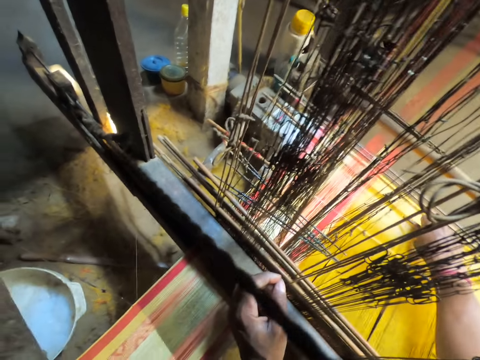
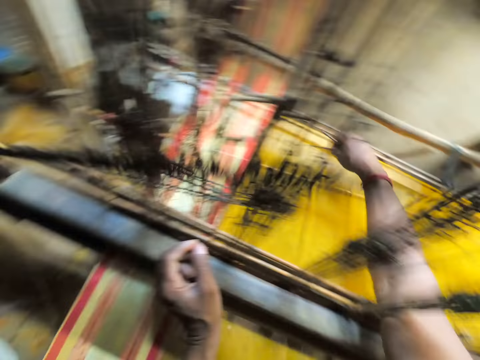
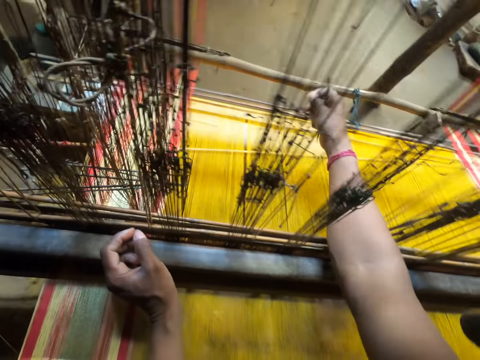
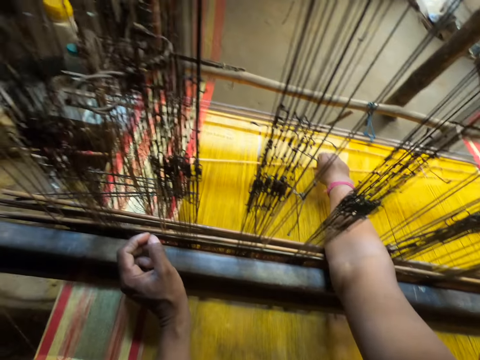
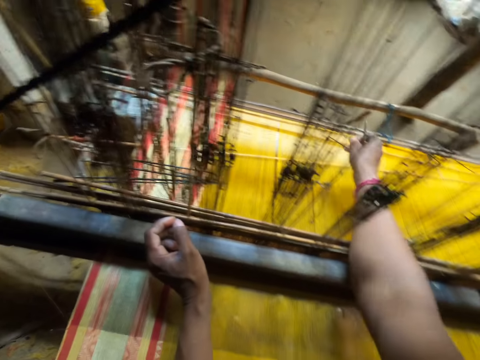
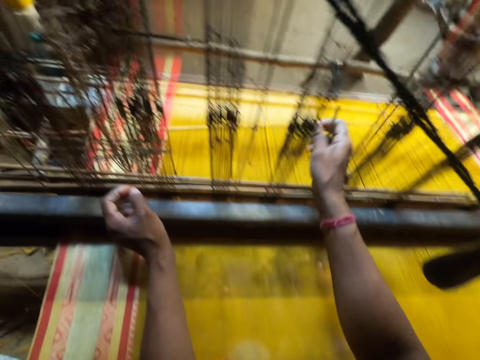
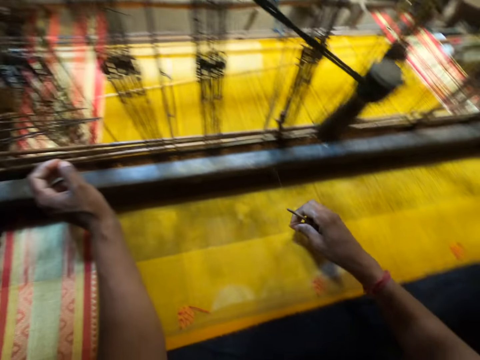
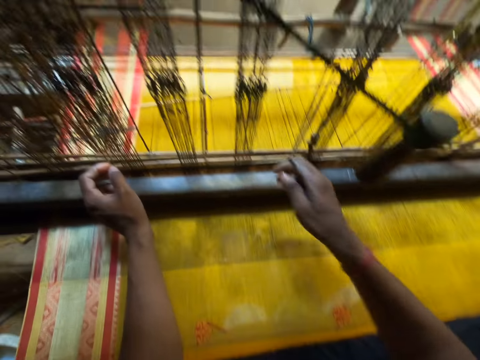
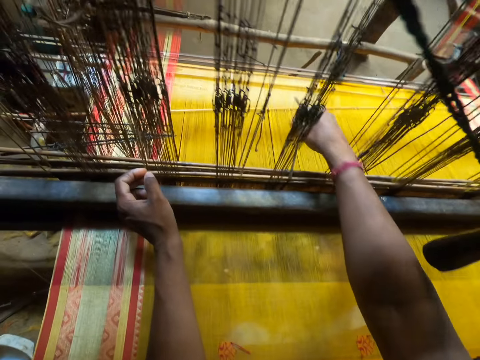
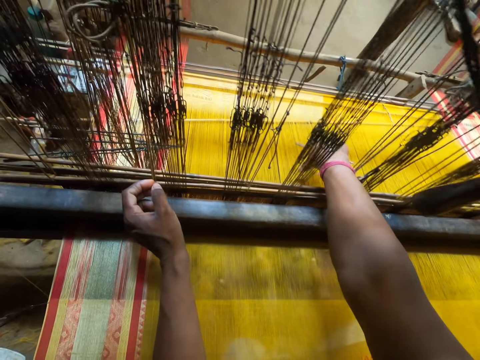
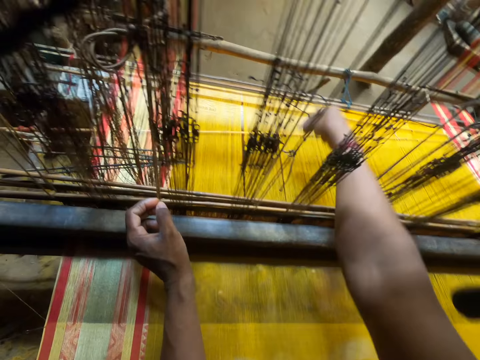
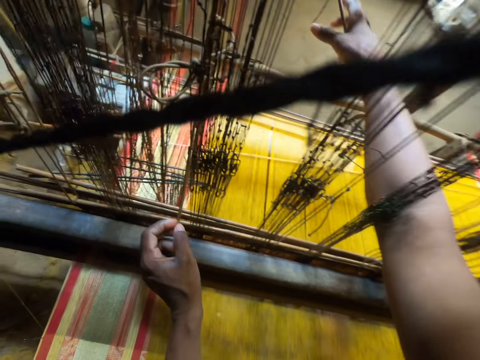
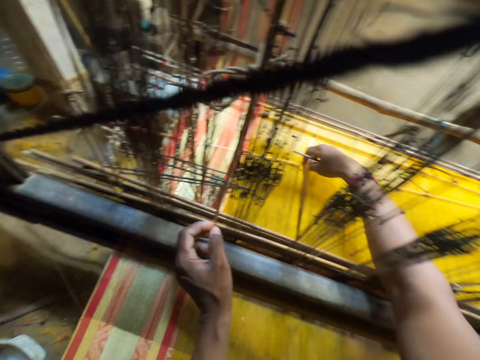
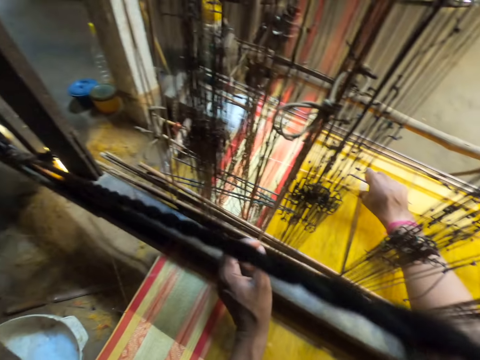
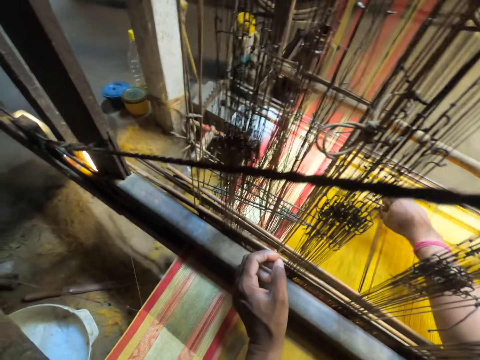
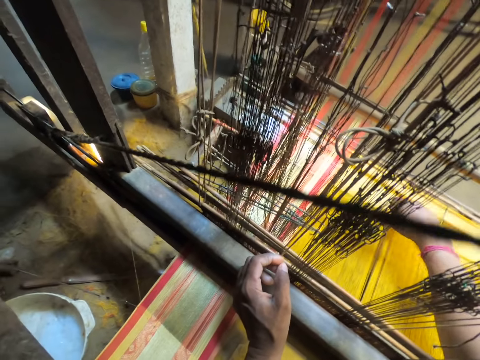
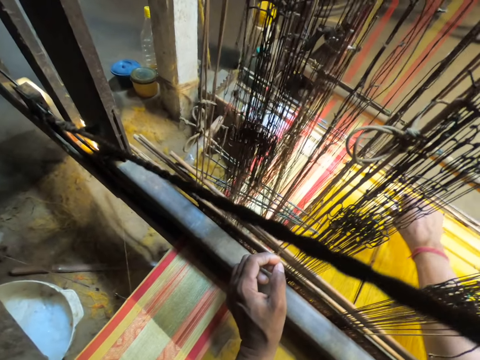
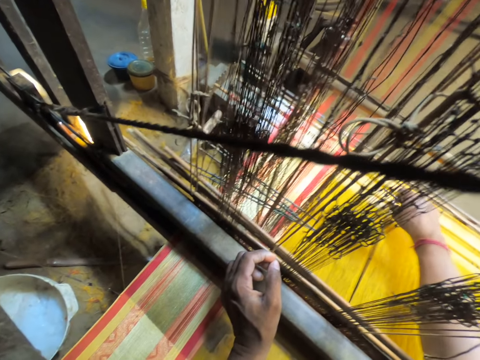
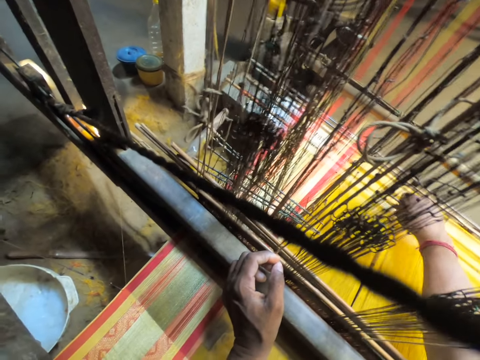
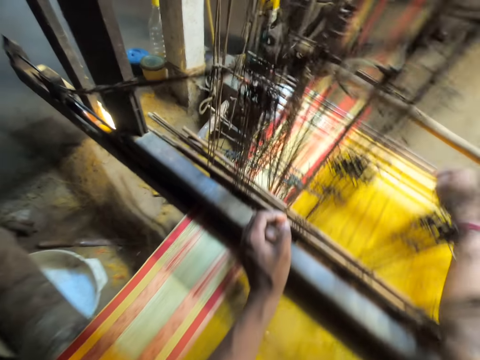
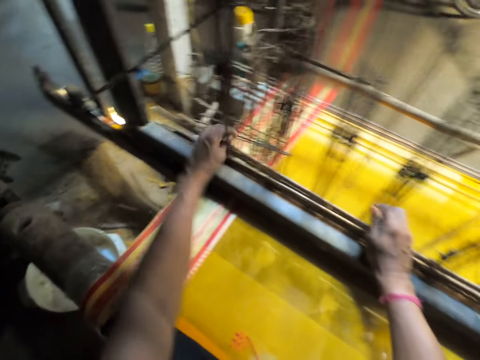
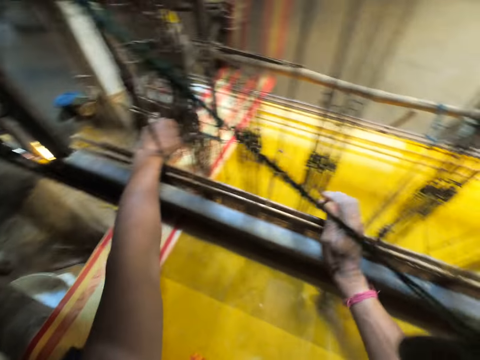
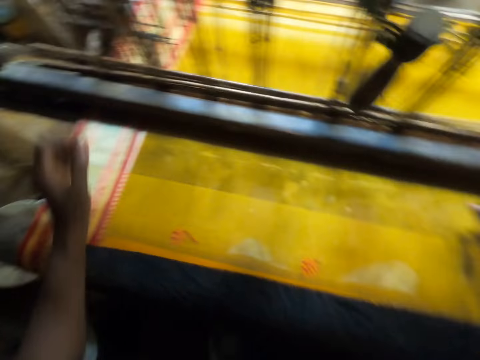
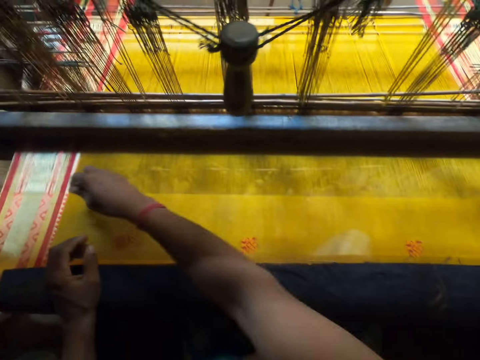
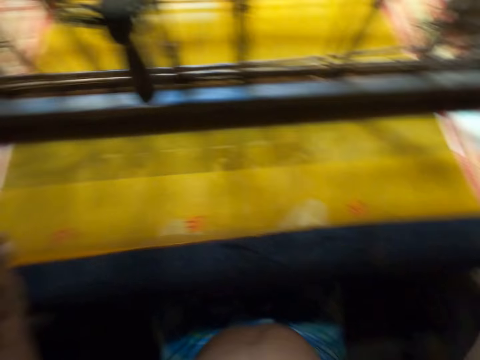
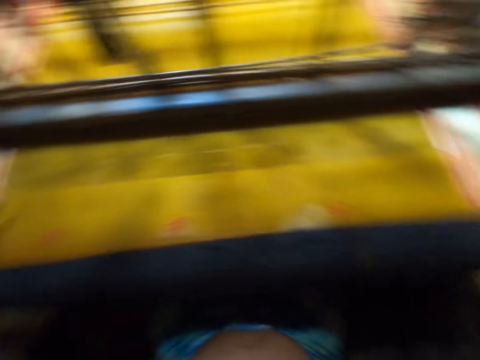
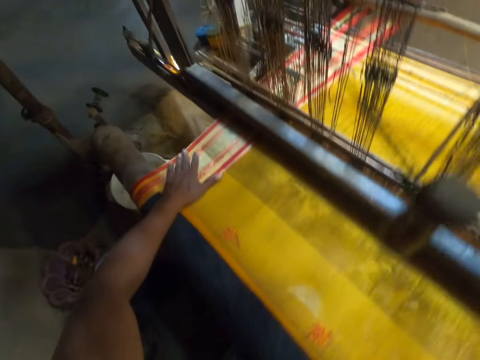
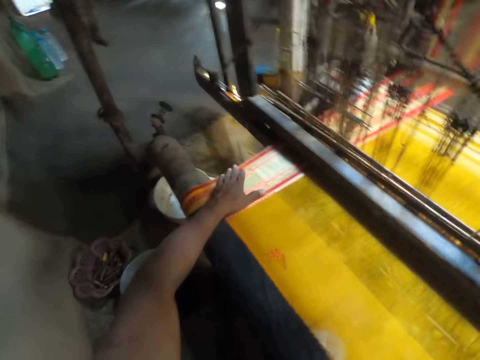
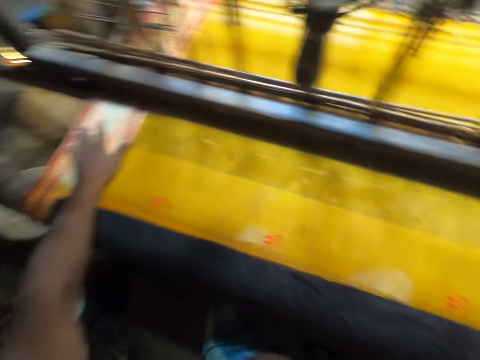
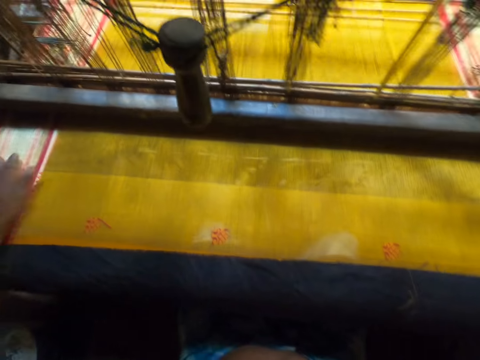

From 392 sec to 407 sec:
The camera wearer touches the yarns. He picks a thread from the fabric on the handloom with his right hand. He throws the thread with his right hand. He operates the handloom with his hands. He separates the yarns. He places his right hand on the handloom. He moves the handloom reeds with his right hand. He moves the handloom heddles with his left hand. He scrapes the pin on the fabric on the handloom with his right hand. He places his left hand on the fabric on the handloom. He presses the fabric on the handloom with his left hand.

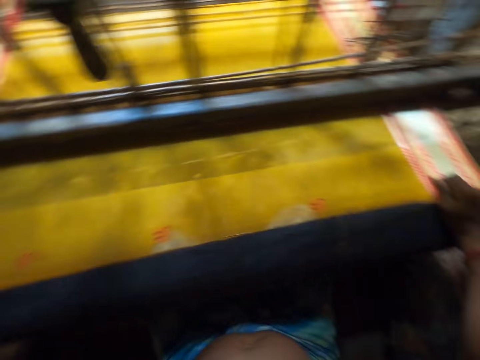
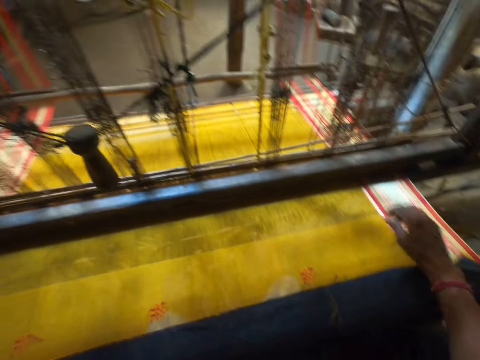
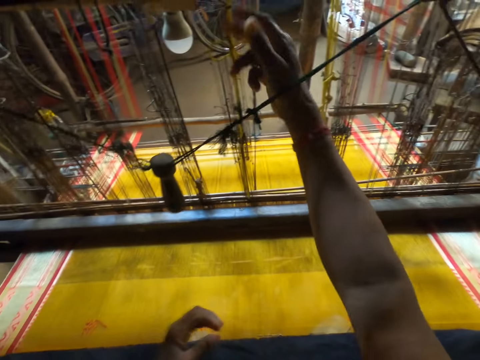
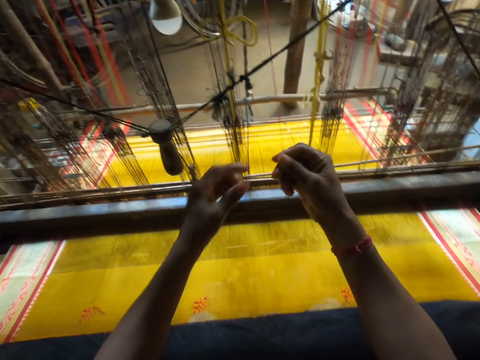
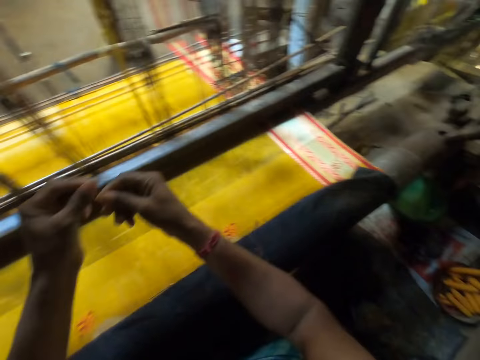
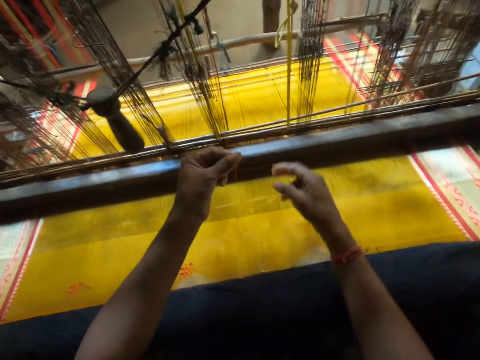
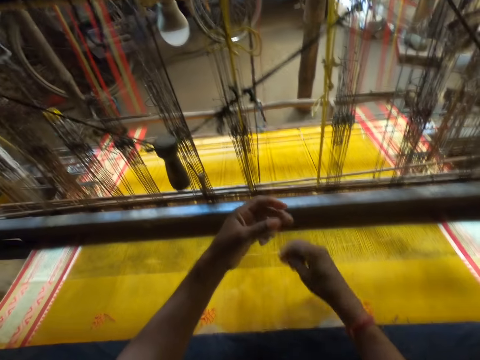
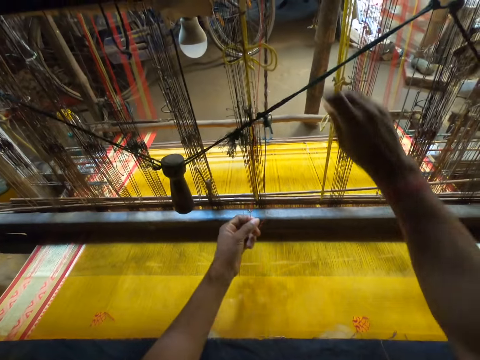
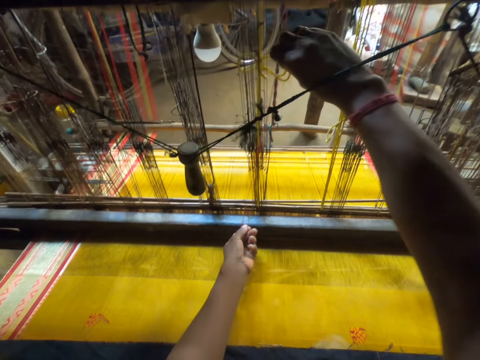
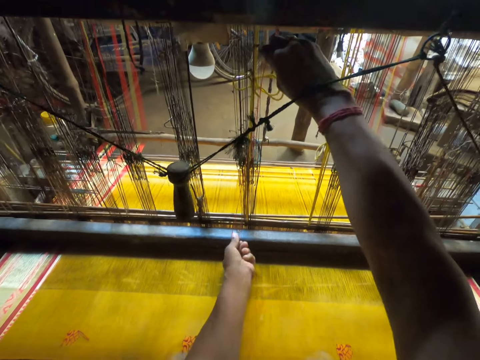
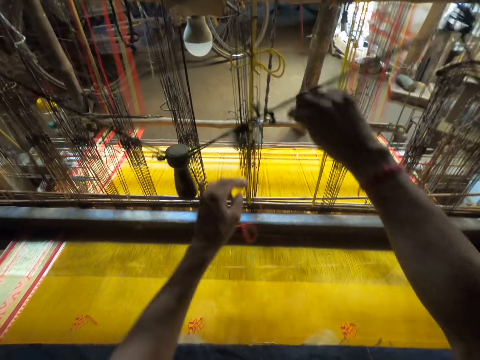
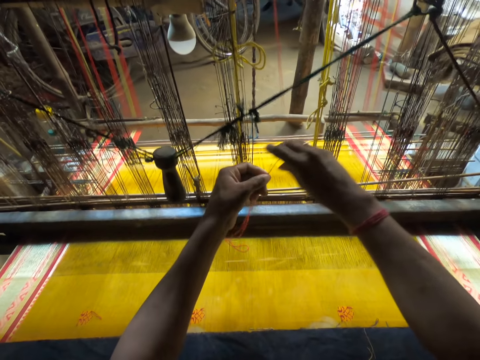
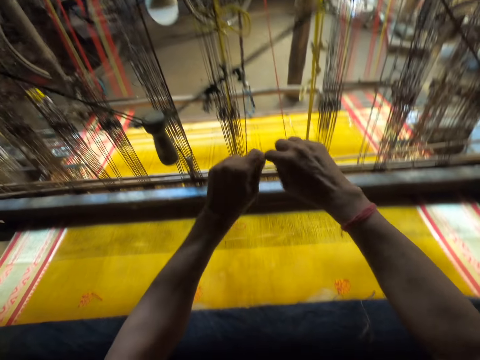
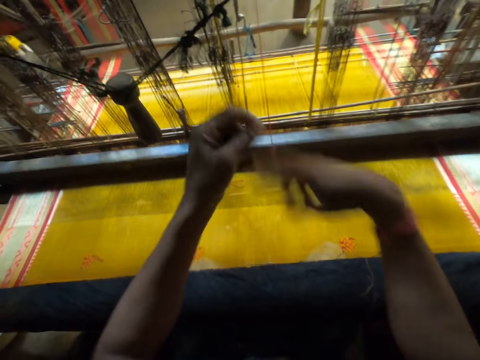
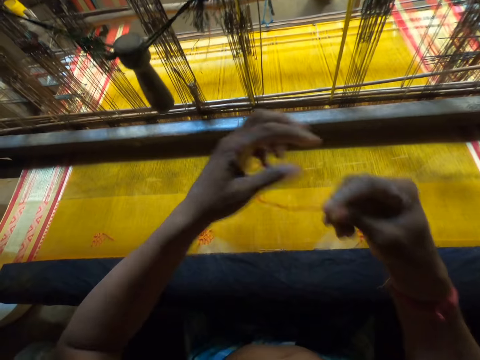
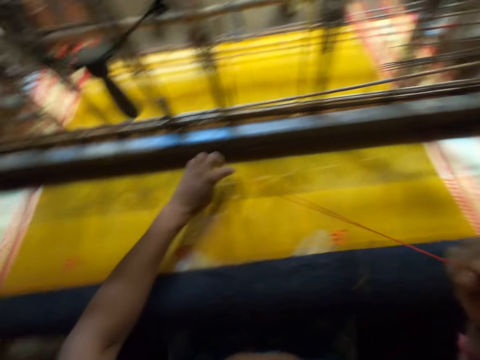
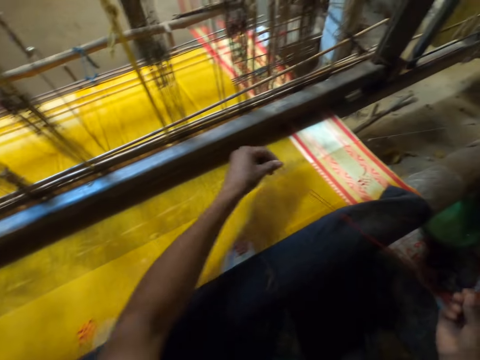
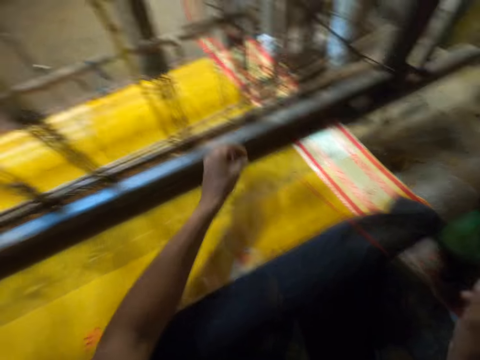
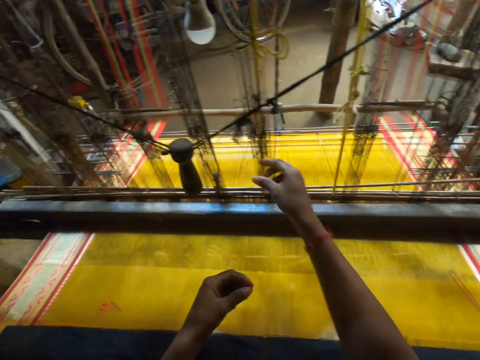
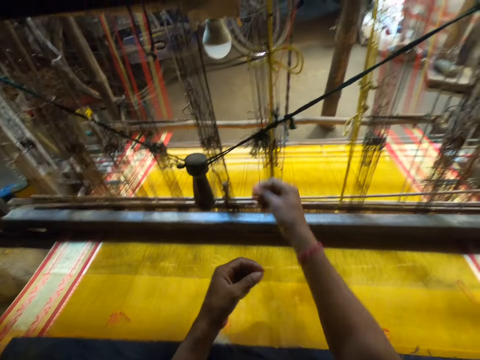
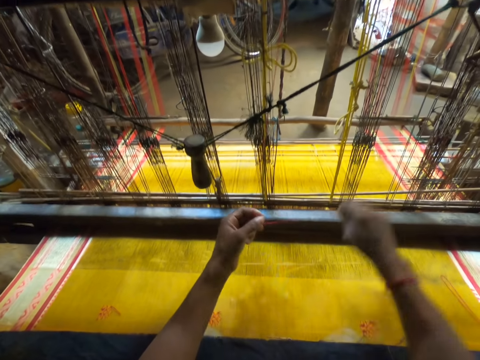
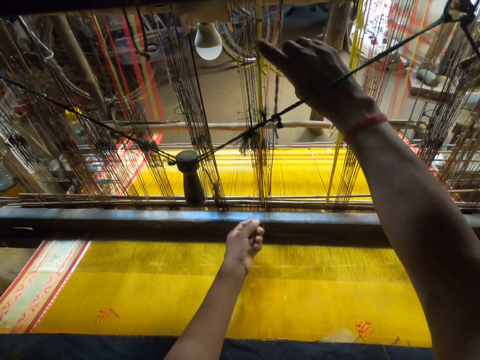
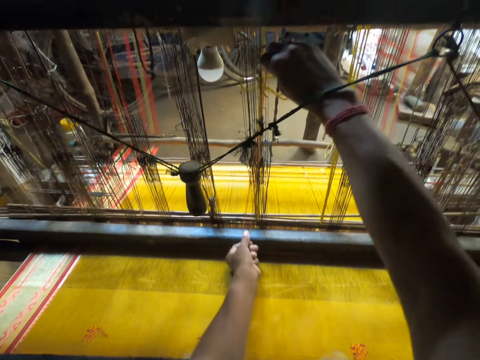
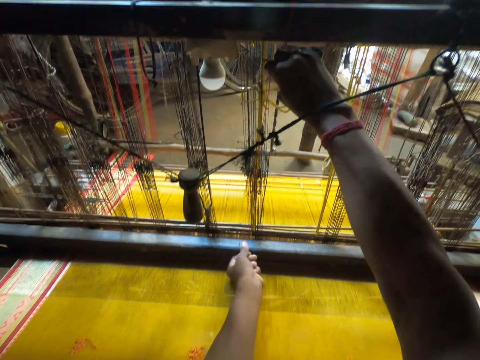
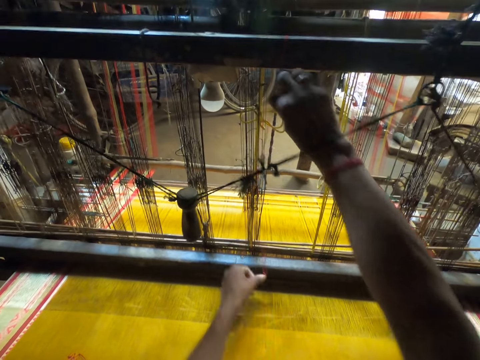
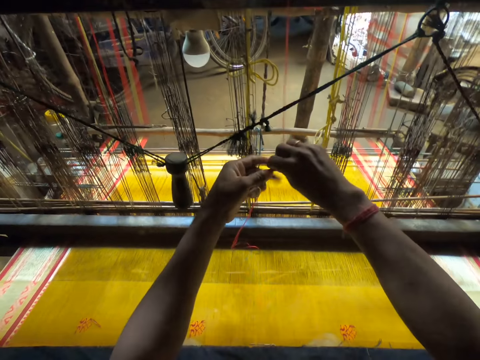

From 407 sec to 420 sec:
The camera wearer pulls a thread on the handloom with his right hand. He holds the thread on the handloom with his left hand. He folds the thread on the handloom with his right hand. He cuts the thread on the handloom with his left hand. He passes a thread from his left hand to his right hand. He moves the thread on the fabric on the handloom with his hands. He pulls the thread on the handloom with his right hand. He holds the thread on the handloom with his left hand. He folds the thread on the handloom with his right hand.
